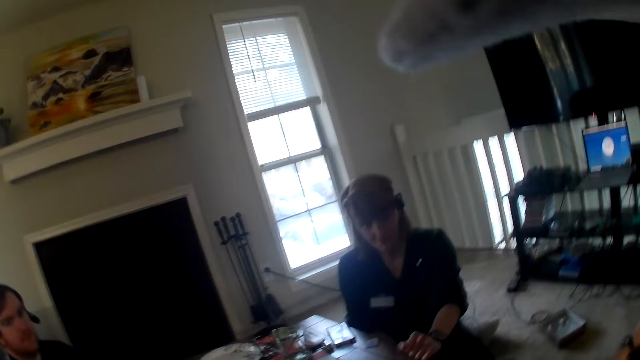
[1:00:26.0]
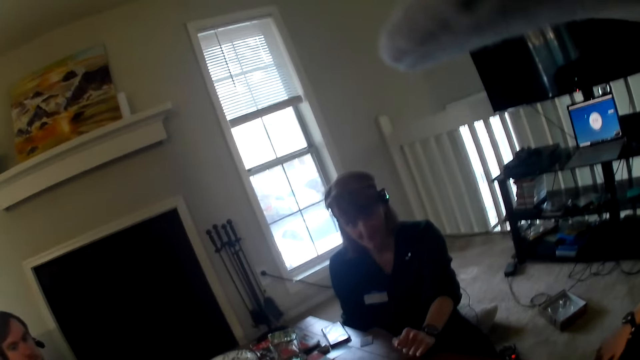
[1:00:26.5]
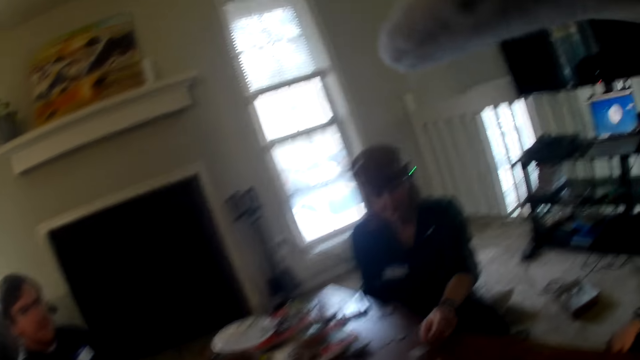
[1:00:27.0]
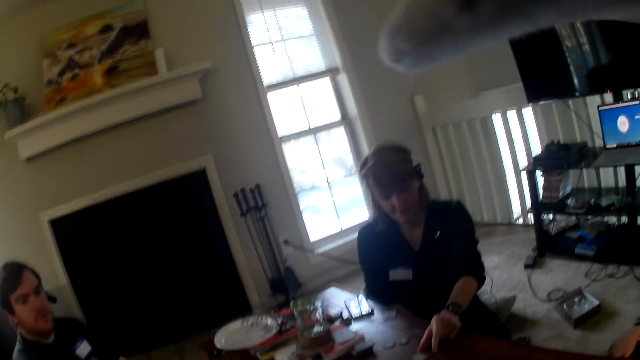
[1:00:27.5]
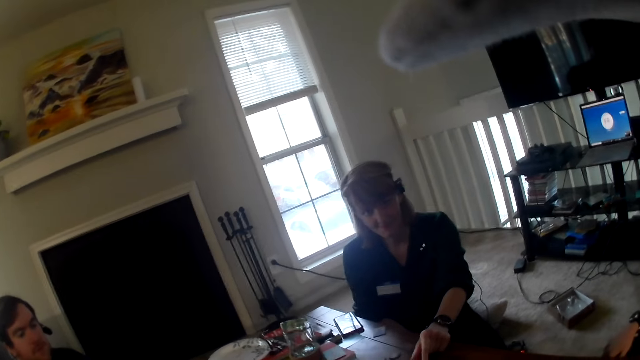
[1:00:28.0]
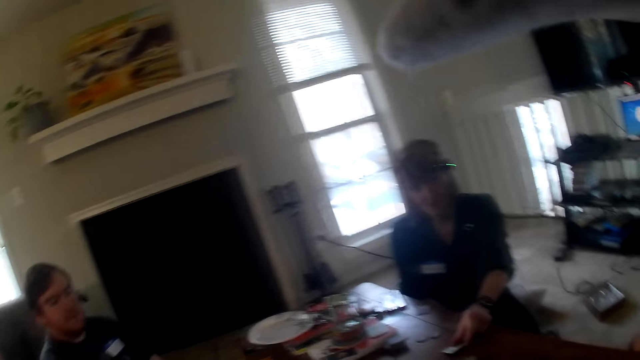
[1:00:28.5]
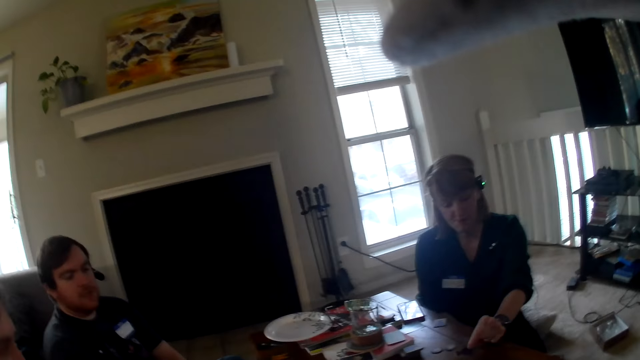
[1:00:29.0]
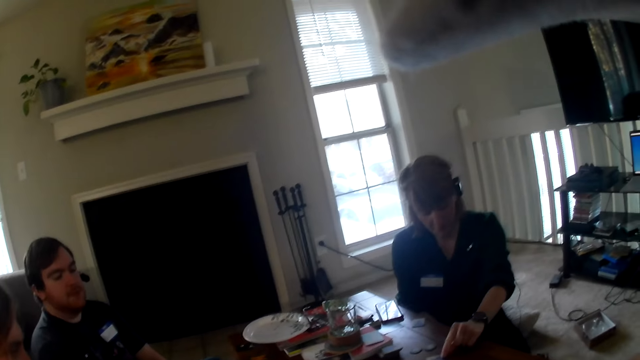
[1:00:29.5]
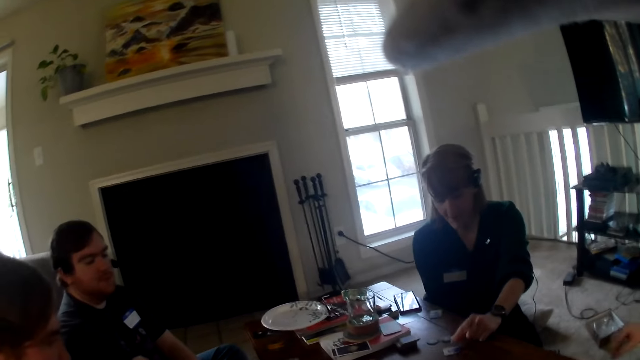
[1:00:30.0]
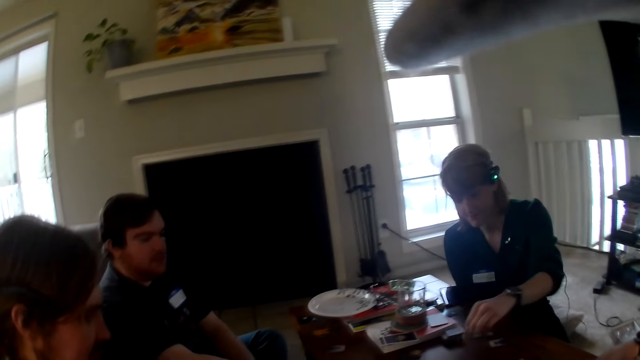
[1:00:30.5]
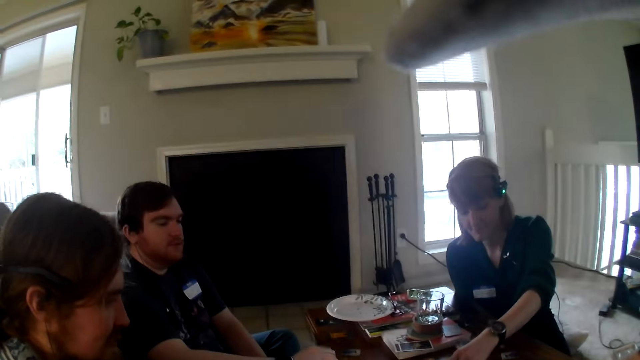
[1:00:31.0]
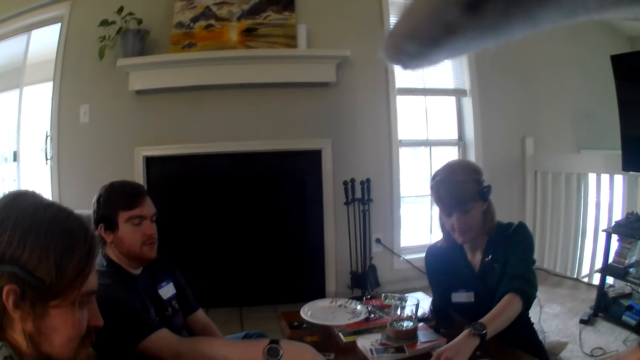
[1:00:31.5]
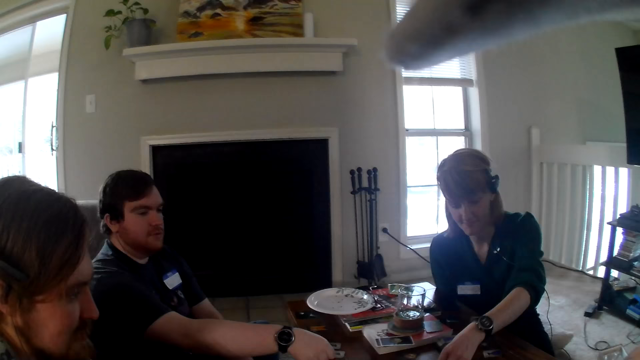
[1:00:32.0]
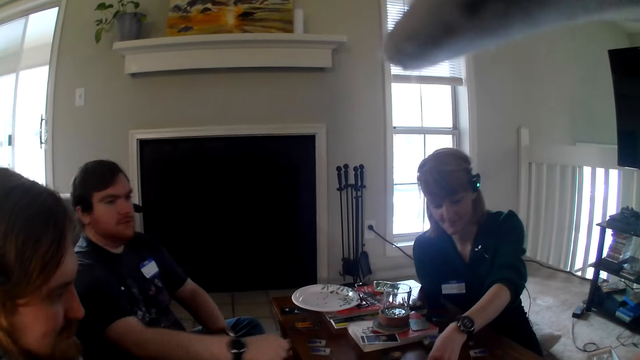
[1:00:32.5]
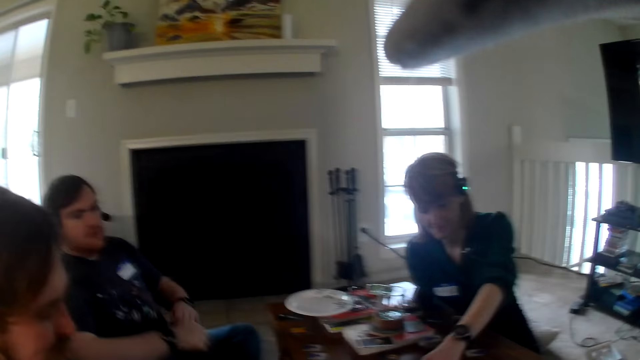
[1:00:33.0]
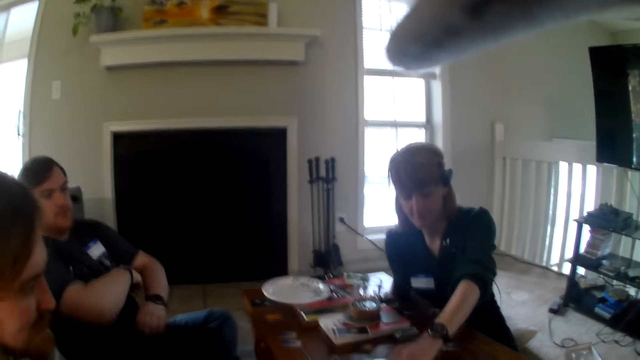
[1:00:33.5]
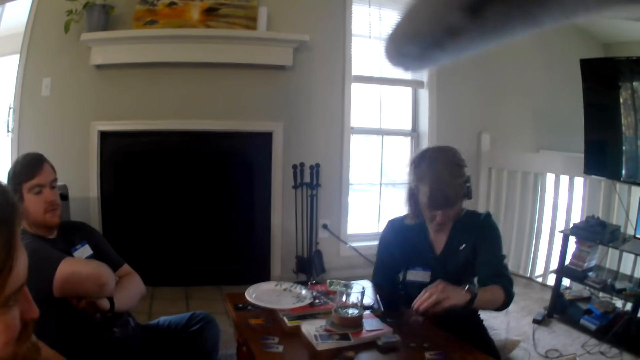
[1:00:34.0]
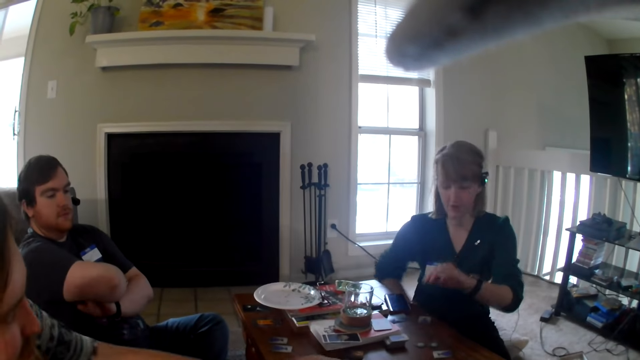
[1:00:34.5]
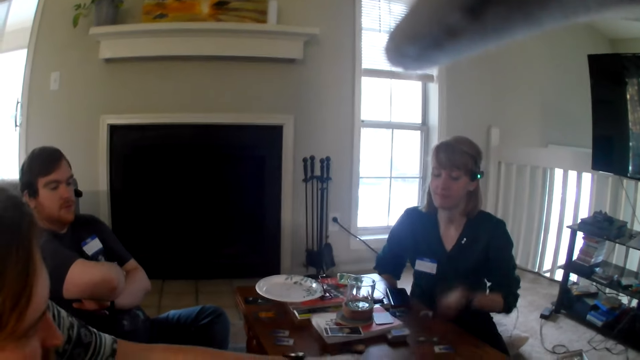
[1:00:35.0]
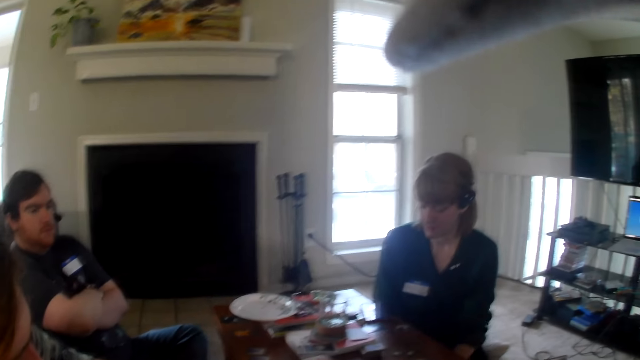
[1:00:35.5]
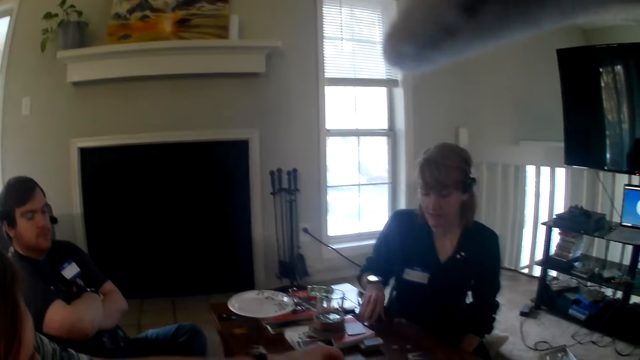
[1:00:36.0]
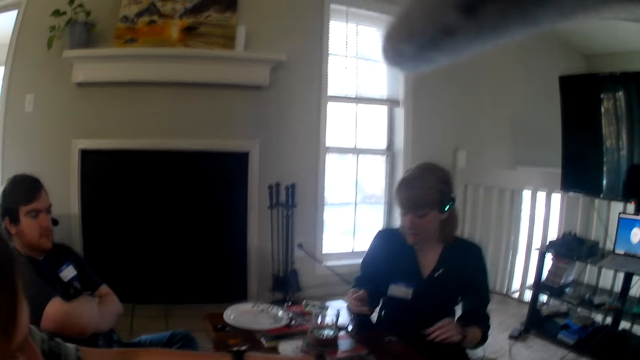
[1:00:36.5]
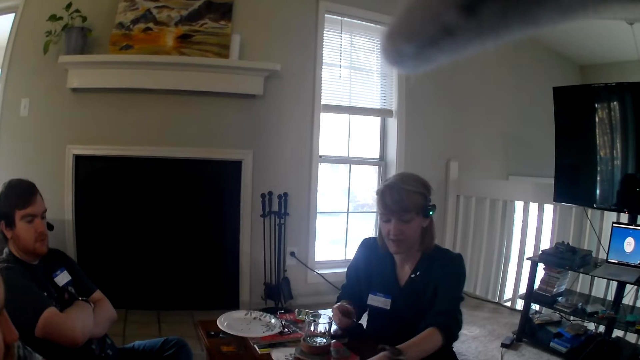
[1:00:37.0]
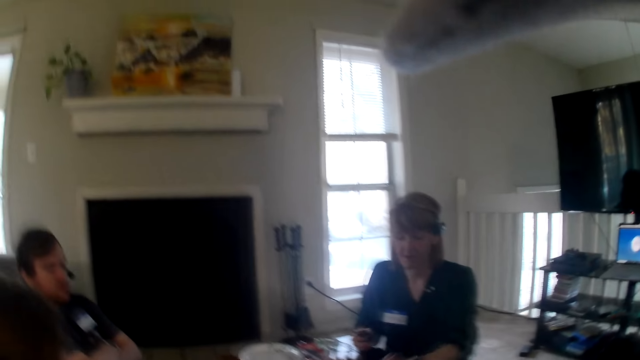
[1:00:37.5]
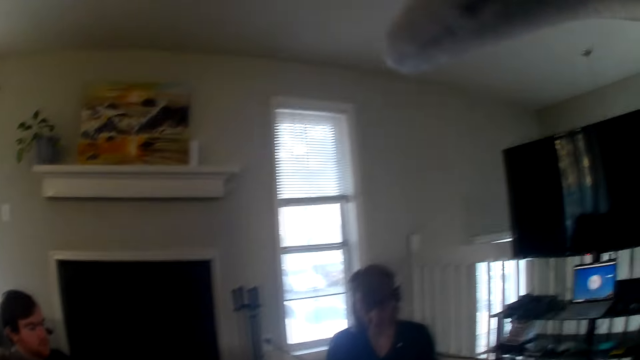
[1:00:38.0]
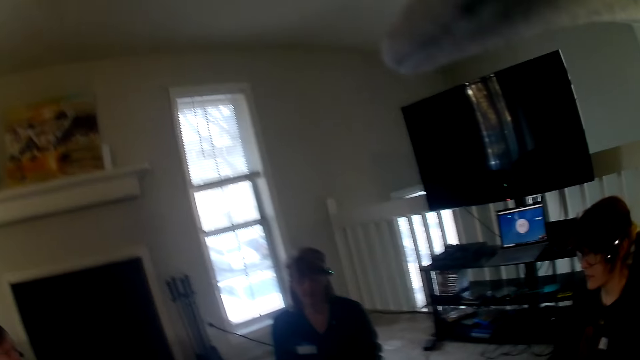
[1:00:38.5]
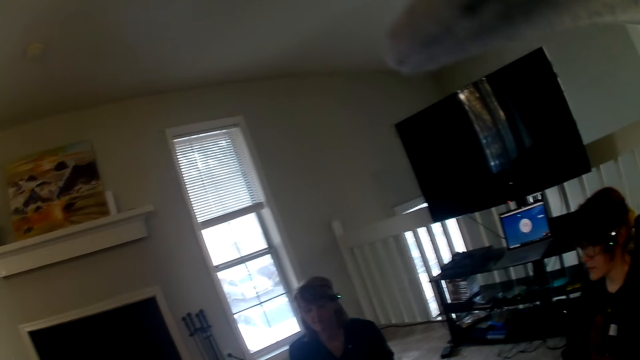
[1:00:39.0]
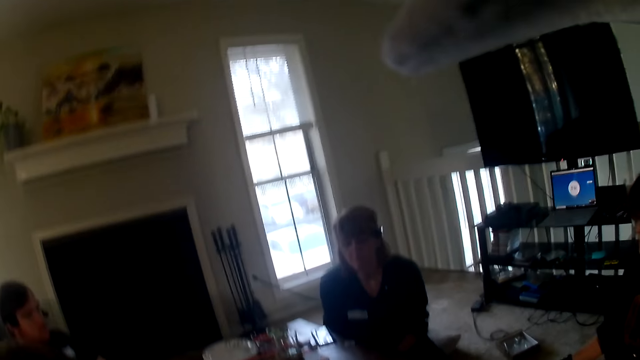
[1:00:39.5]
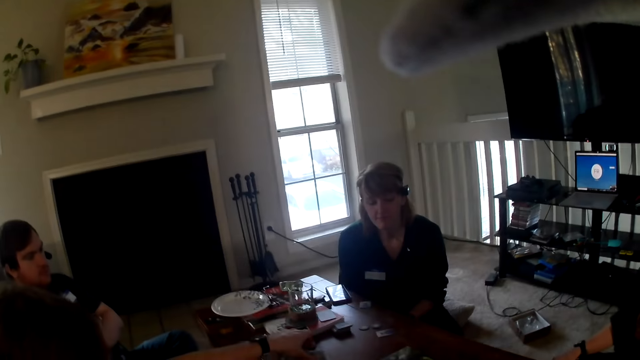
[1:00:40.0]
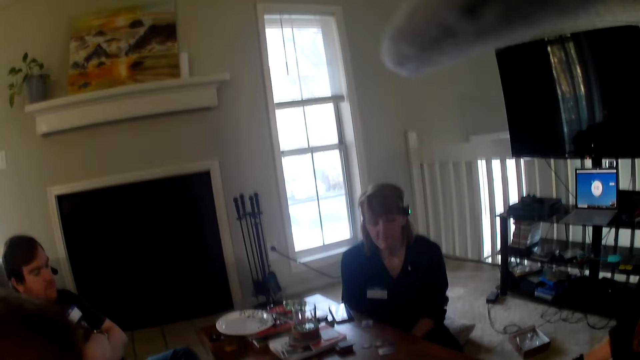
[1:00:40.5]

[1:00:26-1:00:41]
The woman looks at the camera wearer. The man touches a card on the table. The man places the cards on the table and folds his hands. The woman rests on her lap. She picks up the card from the table. She touches the table.

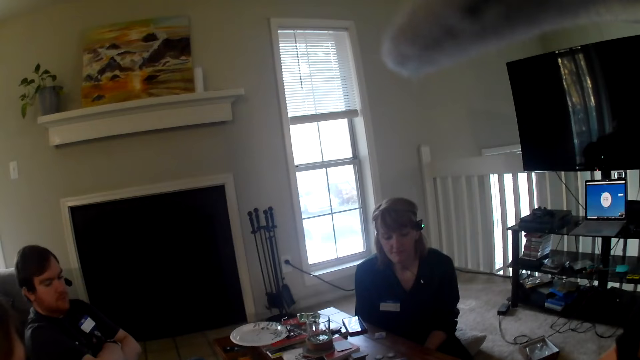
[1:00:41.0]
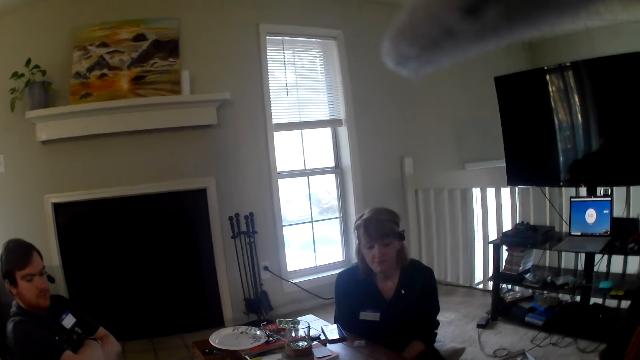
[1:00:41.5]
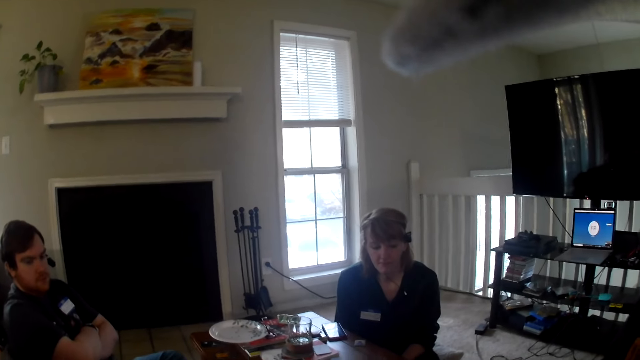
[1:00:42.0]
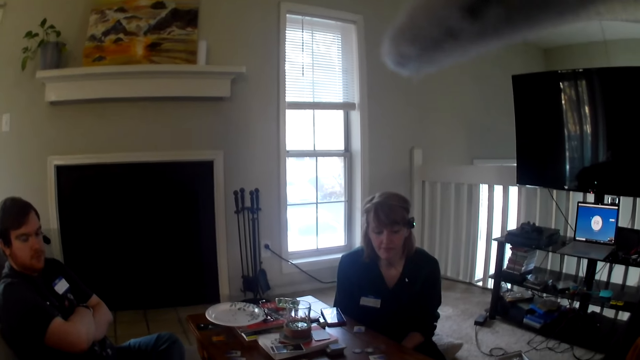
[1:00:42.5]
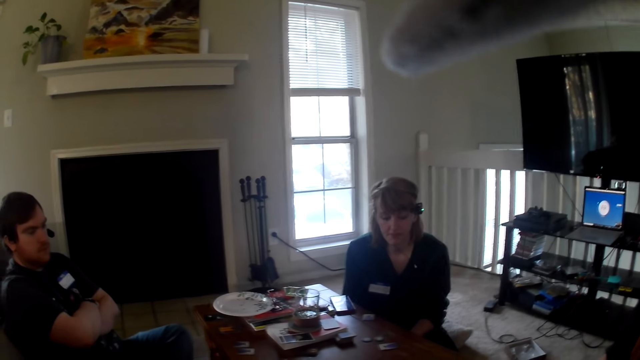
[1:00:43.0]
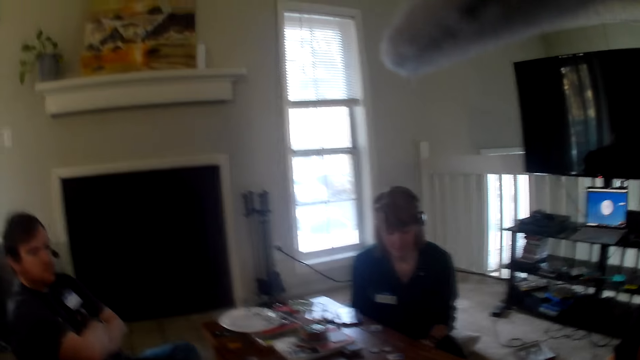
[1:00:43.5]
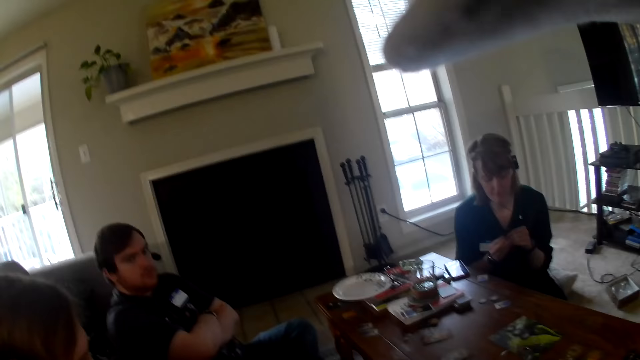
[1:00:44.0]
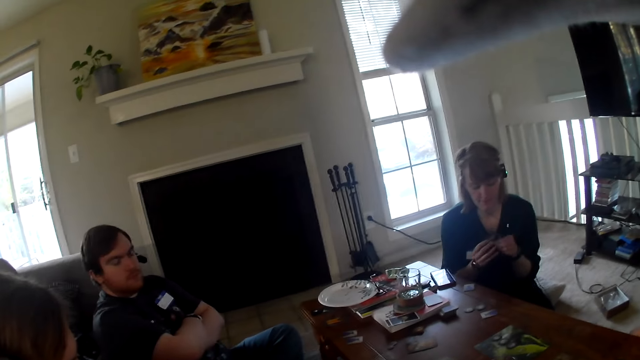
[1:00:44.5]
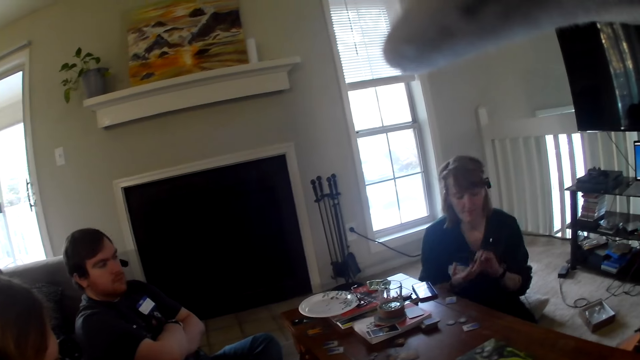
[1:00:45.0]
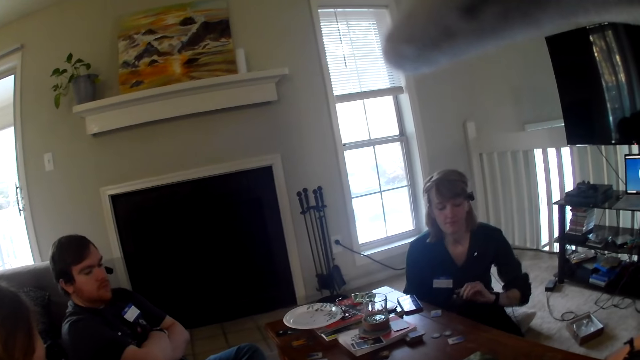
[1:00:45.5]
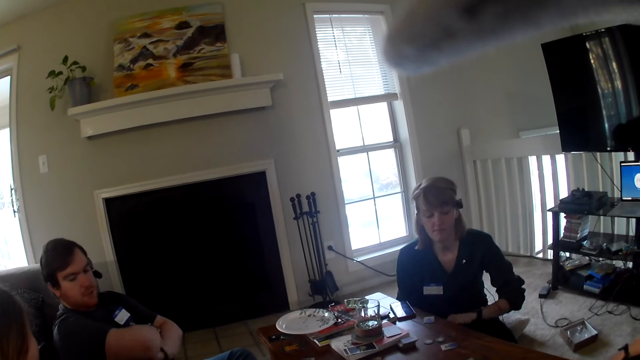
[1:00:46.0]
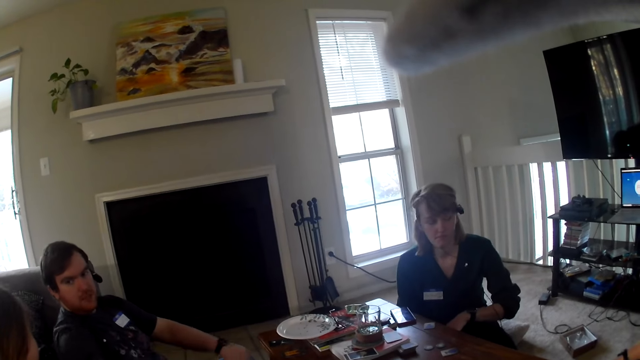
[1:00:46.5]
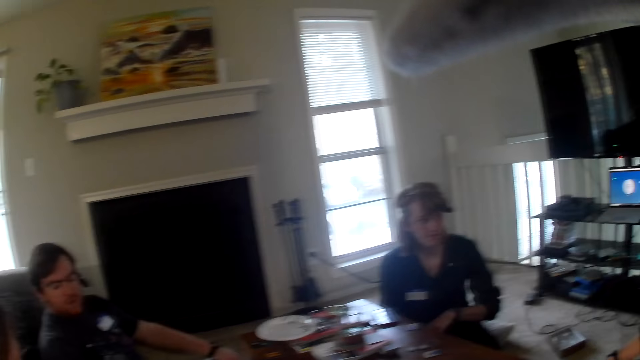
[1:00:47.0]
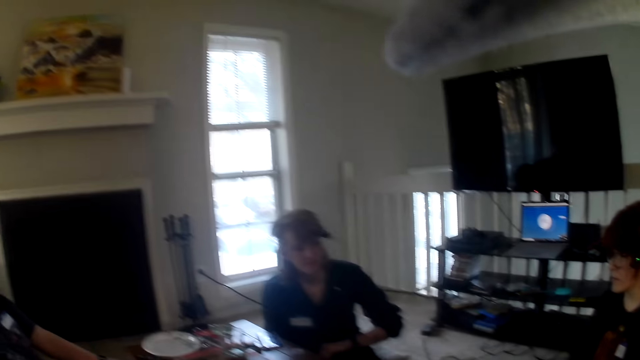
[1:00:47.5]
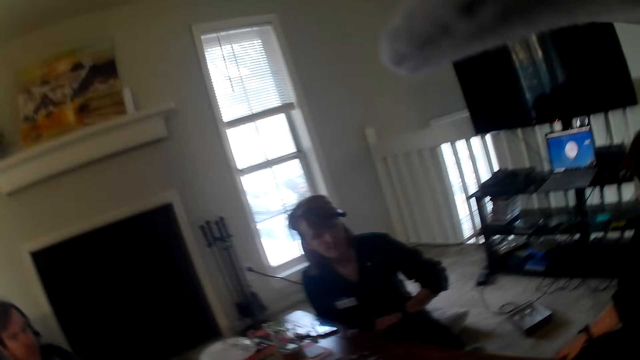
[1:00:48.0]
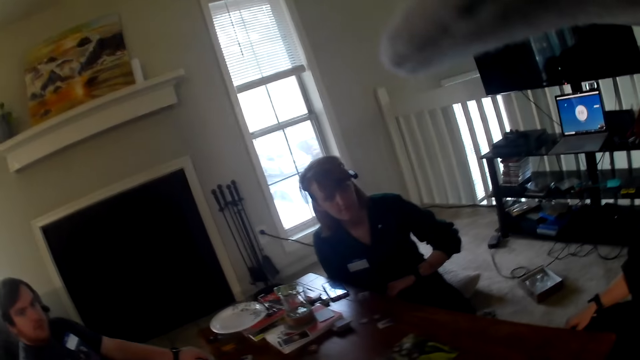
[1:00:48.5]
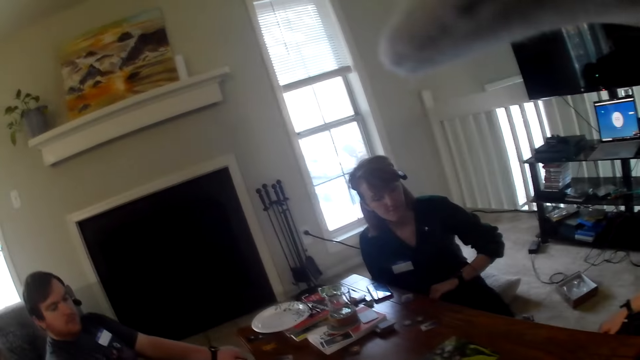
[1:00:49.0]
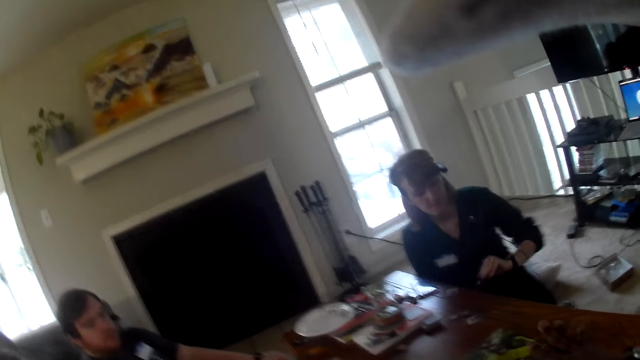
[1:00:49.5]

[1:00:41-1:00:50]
The woman shuffles the cards in her hand. She checks her cards. The man looks at the camera wearer.
